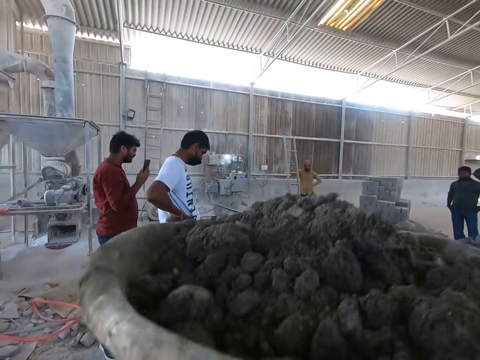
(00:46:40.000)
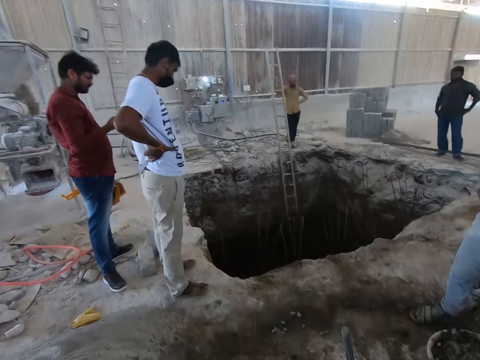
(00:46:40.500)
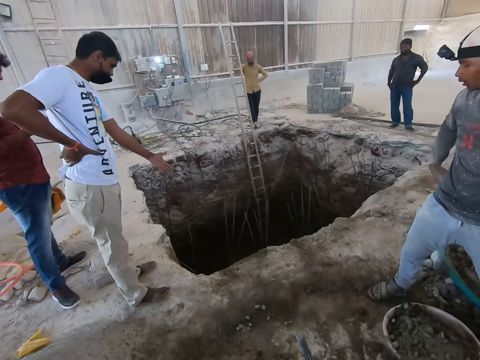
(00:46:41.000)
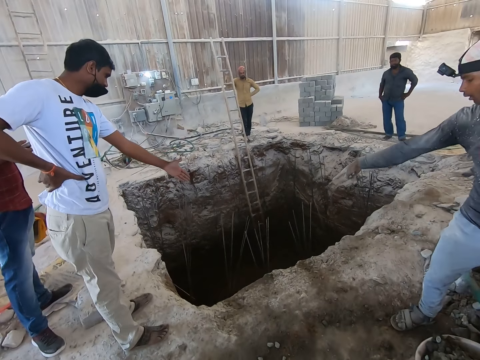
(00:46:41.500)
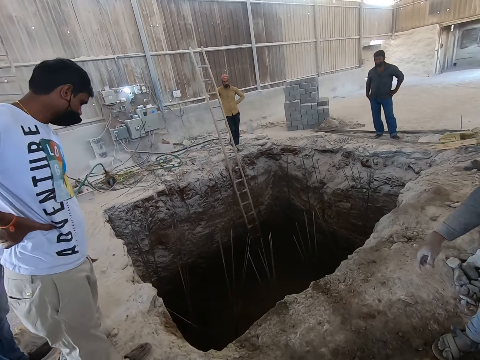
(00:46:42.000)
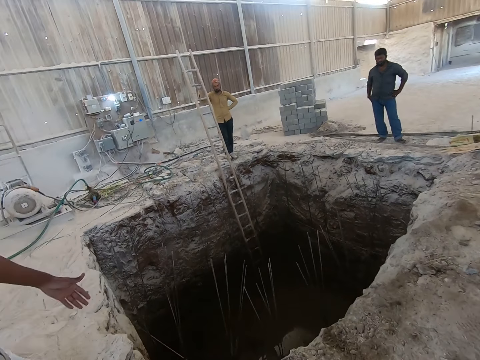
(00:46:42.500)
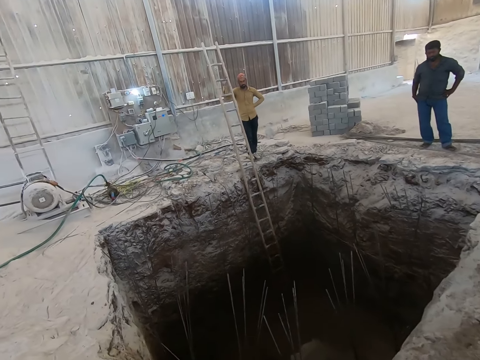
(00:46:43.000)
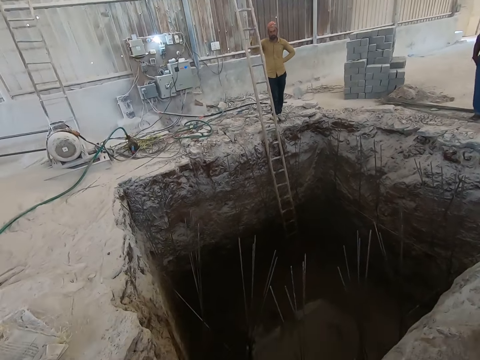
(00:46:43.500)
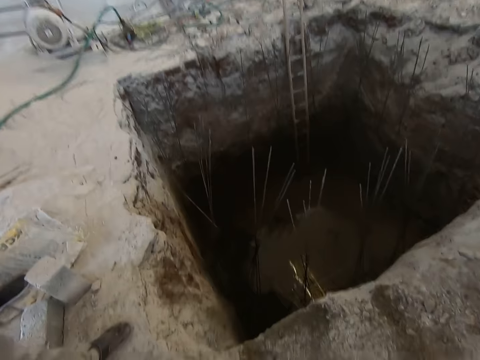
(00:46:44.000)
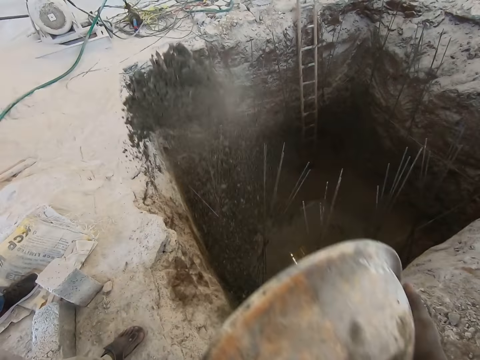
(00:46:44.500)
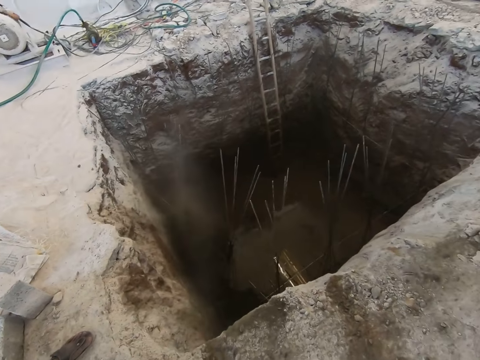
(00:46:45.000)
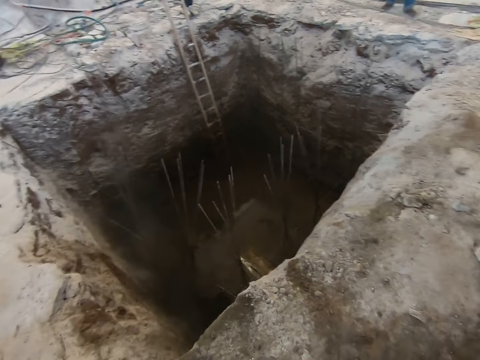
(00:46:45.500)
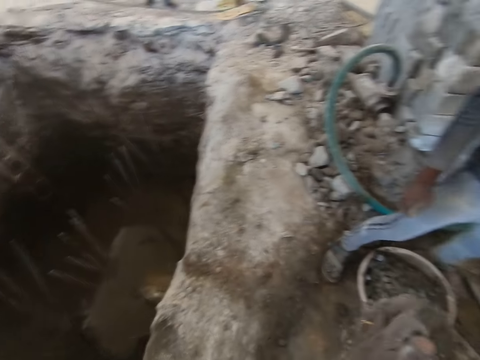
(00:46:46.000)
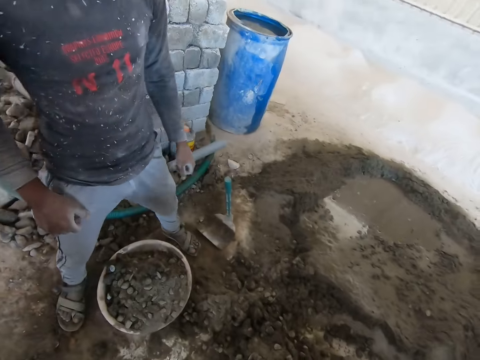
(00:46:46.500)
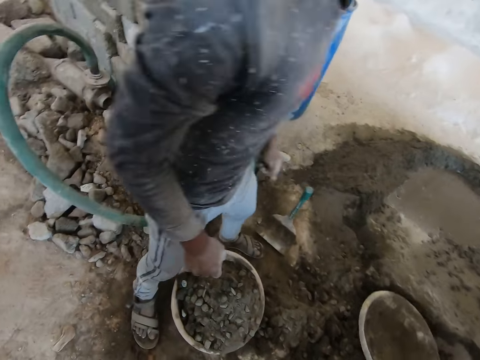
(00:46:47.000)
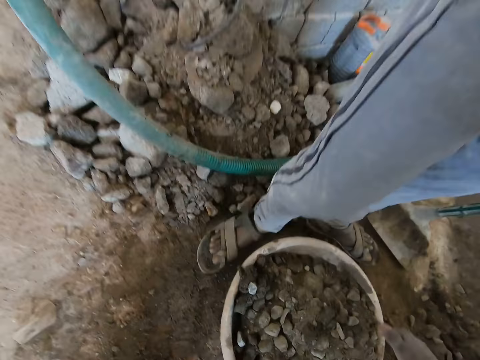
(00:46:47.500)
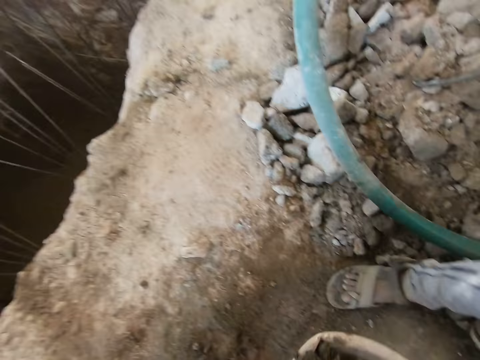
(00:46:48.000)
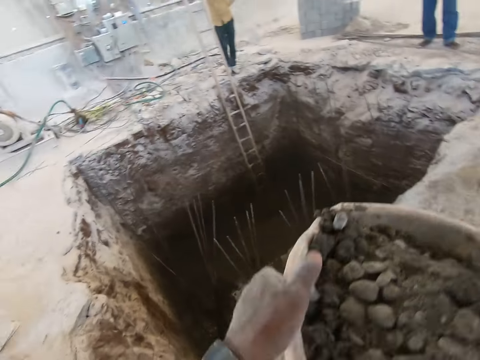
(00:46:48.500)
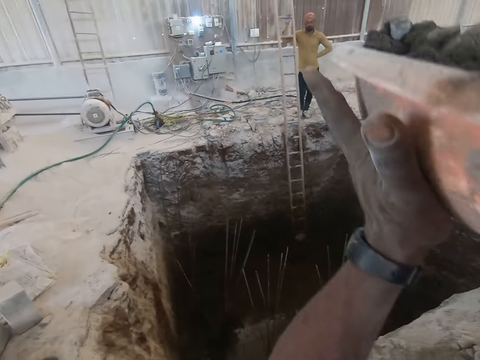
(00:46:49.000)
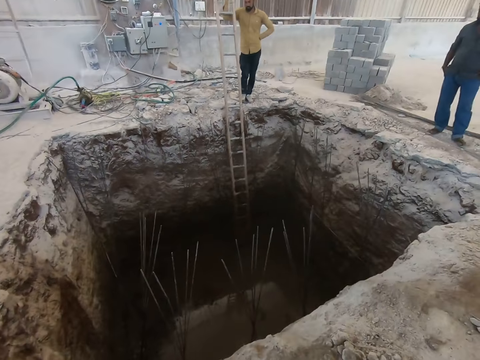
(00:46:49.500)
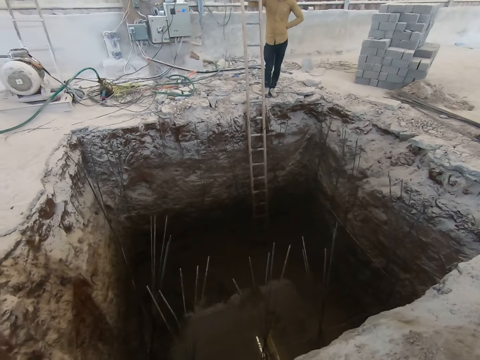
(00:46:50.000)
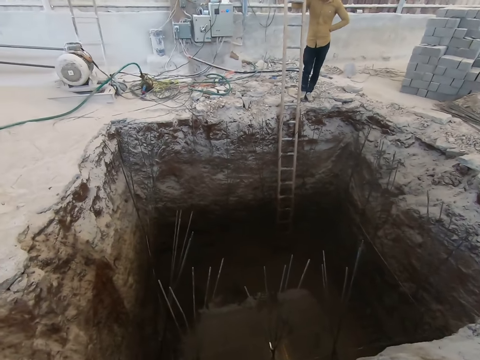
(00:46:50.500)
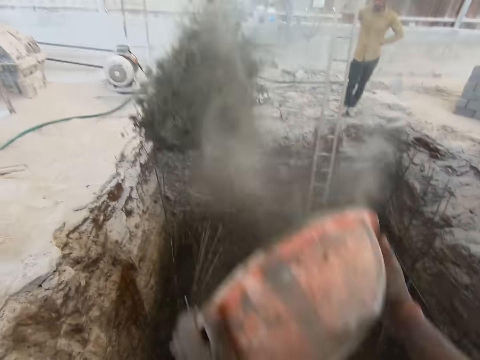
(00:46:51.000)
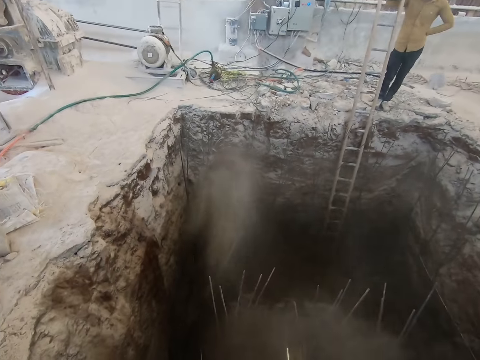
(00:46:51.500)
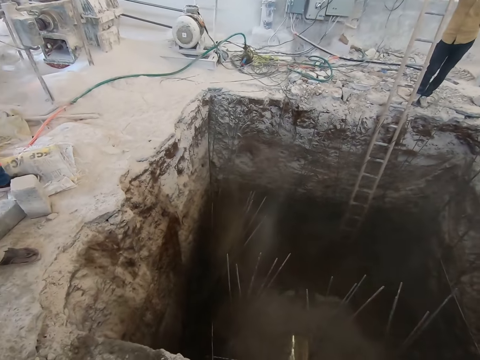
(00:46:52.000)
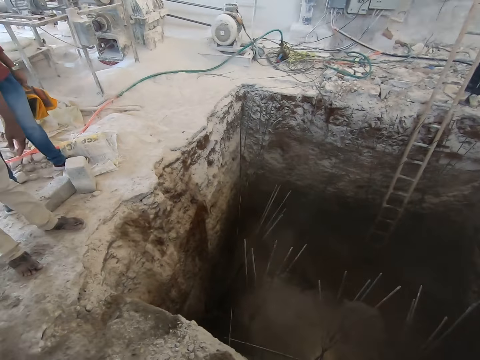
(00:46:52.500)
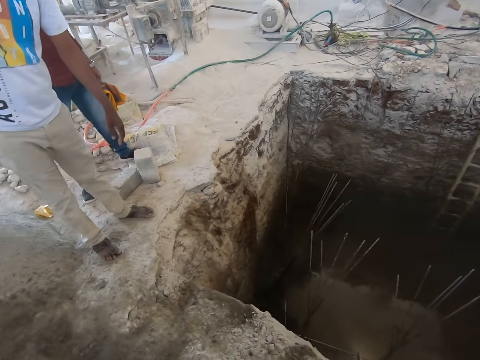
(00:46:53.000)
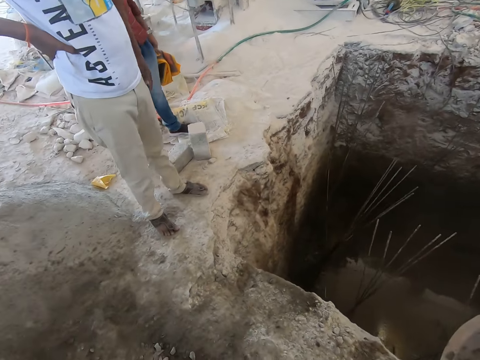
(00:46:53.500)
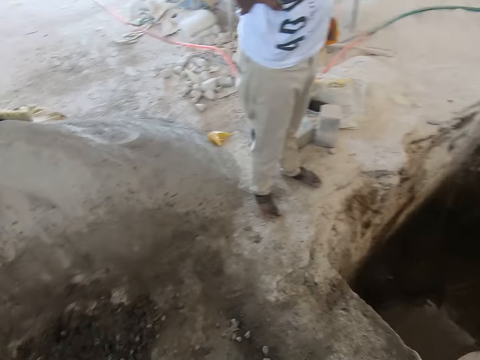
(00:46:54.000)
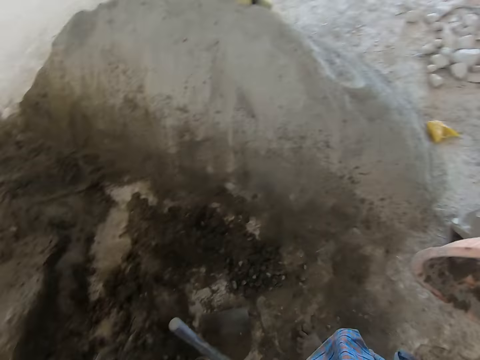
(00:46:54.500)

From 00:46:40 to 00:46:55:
The camera wearer lifts the cement bowl or head pan. A man interacts with another man. The camera wearer moves to the hole or pit. He pours the concrete or mortar in the head pan in his hands into the pit. He turns to a man. He drops the head pan in his right hand on the floor. He carries the head pan from the floor with his hands. He lifts the cement bowl. He walks to the hole. He pours the concrete in the head pan in his hands into the pit. He looks at the hole. He walks to the mortar heap.

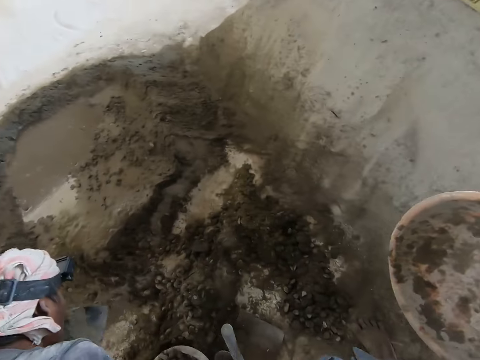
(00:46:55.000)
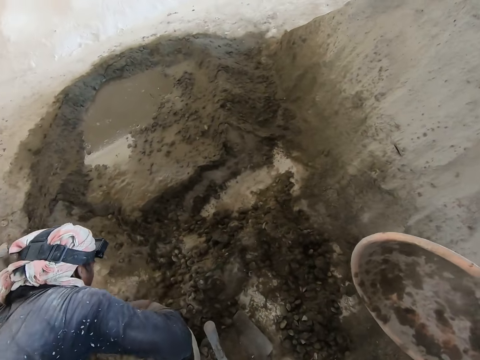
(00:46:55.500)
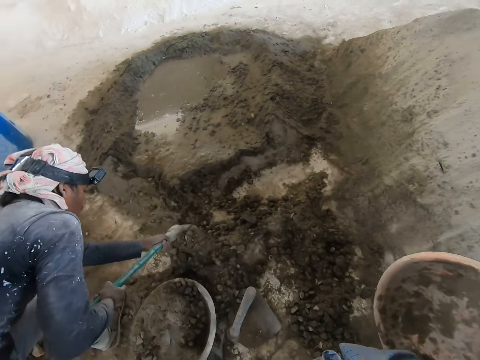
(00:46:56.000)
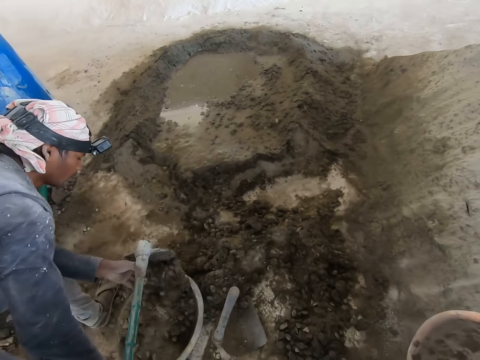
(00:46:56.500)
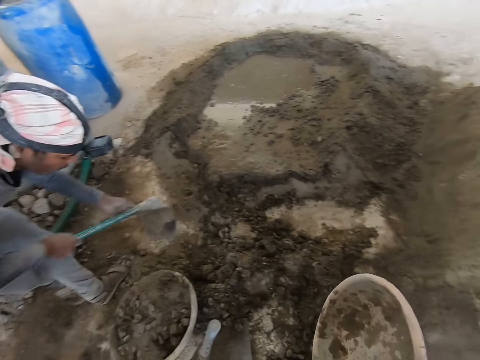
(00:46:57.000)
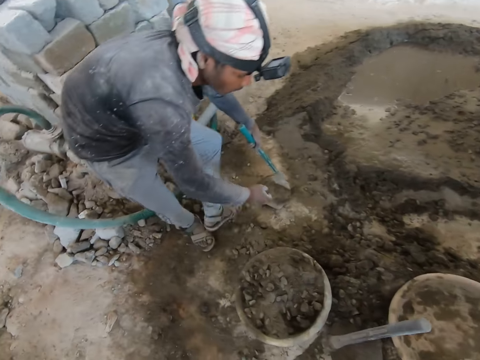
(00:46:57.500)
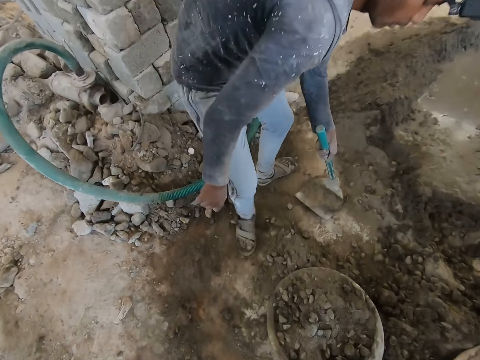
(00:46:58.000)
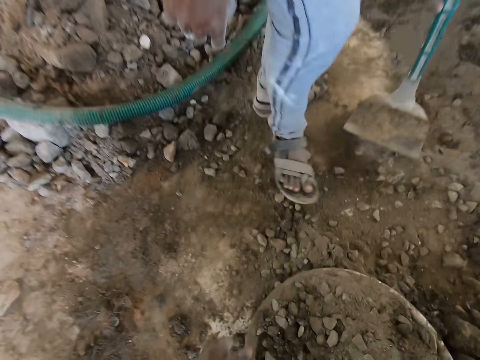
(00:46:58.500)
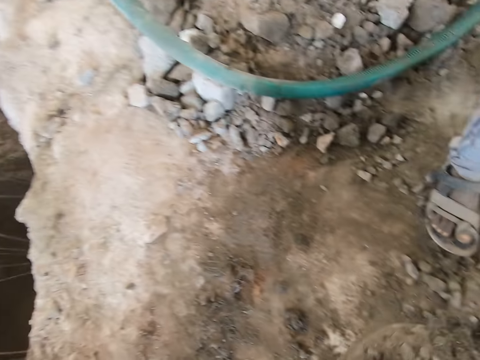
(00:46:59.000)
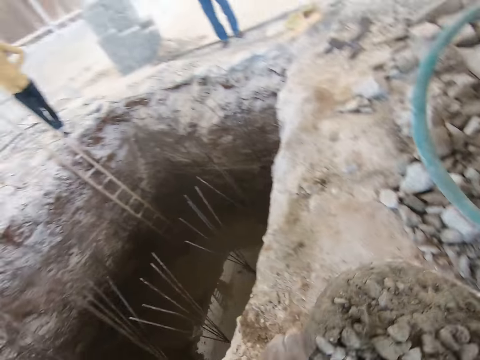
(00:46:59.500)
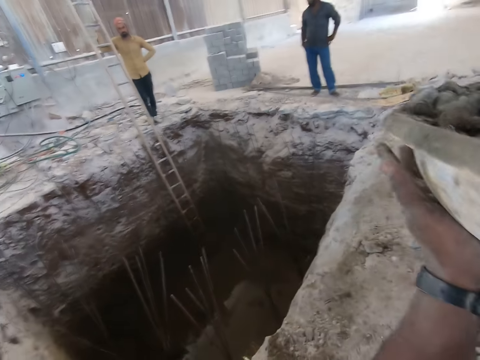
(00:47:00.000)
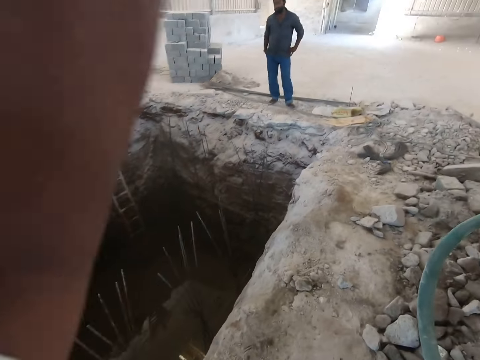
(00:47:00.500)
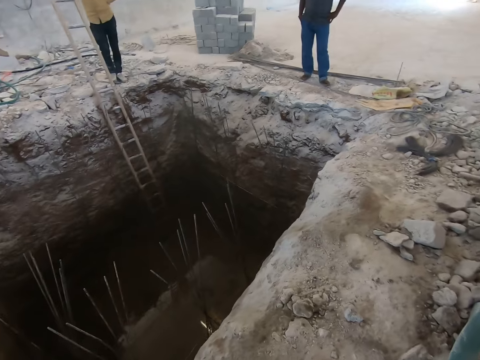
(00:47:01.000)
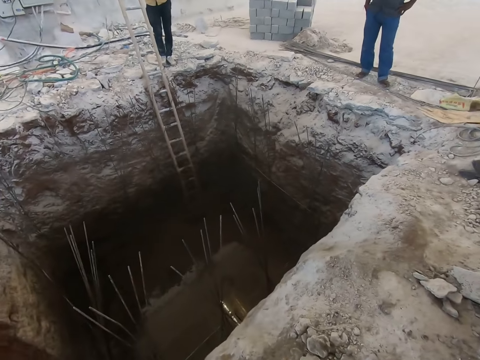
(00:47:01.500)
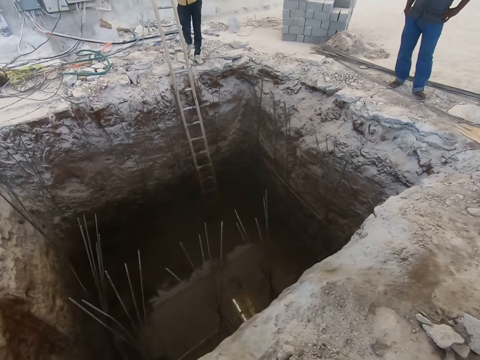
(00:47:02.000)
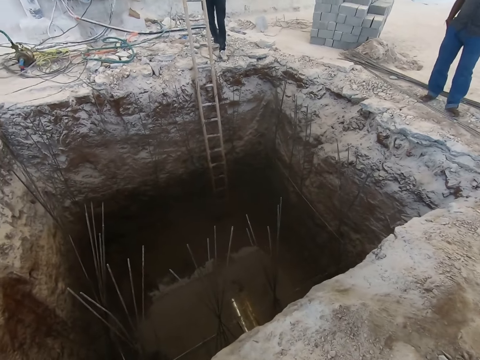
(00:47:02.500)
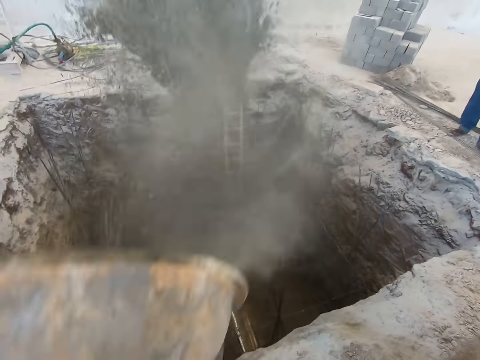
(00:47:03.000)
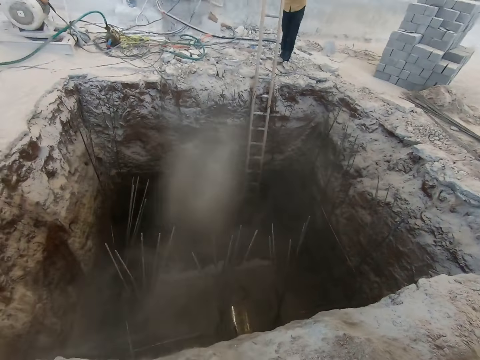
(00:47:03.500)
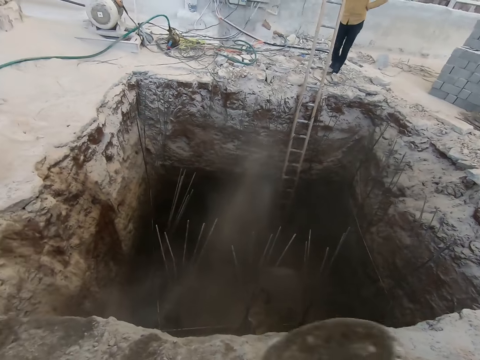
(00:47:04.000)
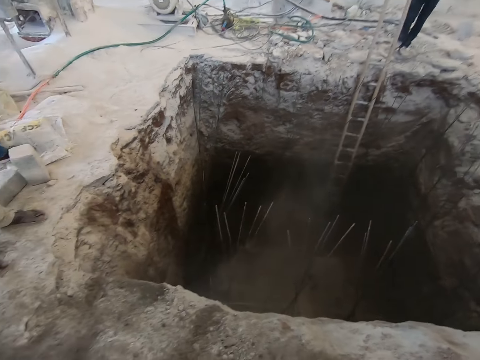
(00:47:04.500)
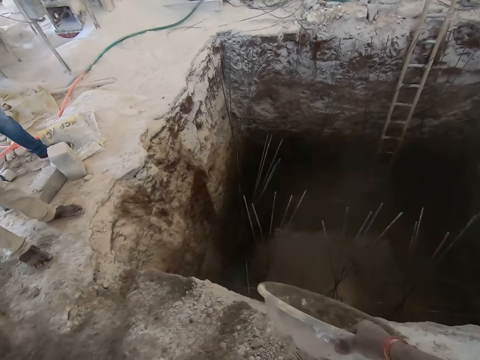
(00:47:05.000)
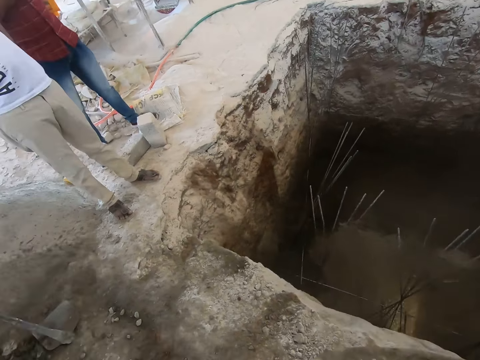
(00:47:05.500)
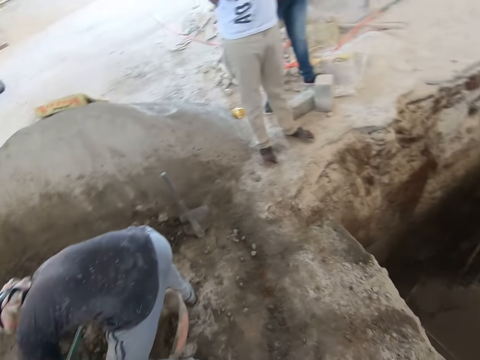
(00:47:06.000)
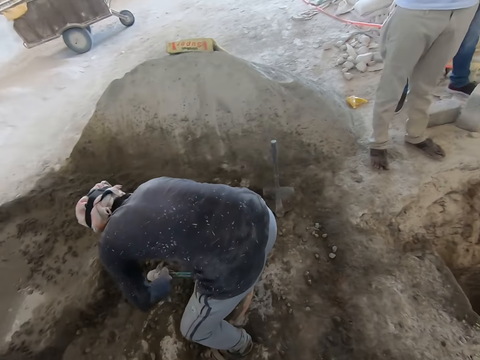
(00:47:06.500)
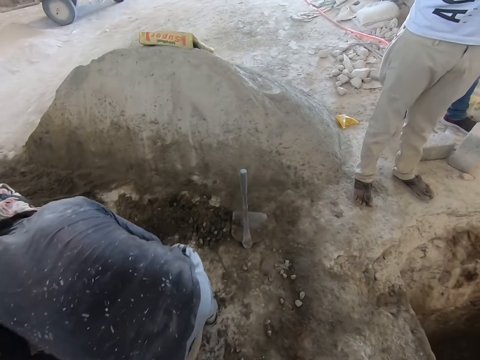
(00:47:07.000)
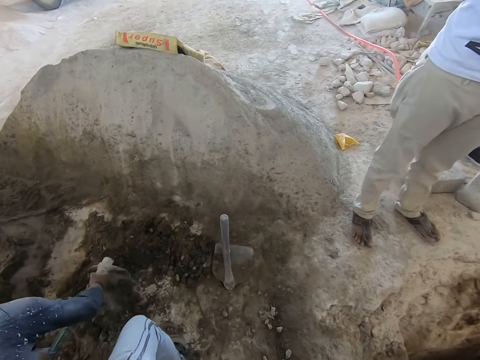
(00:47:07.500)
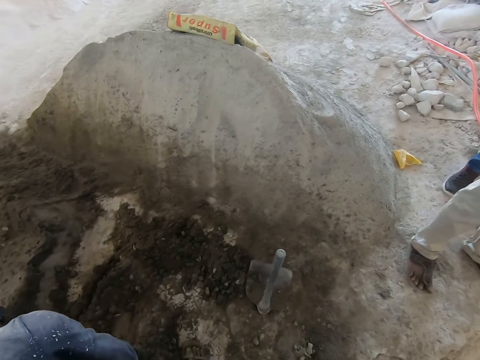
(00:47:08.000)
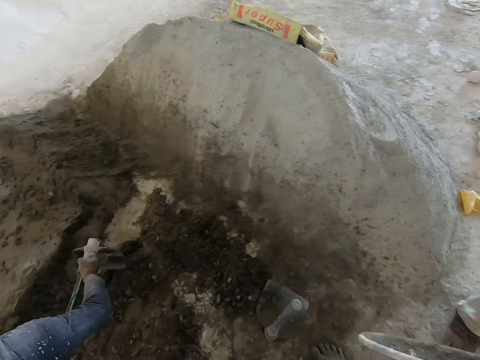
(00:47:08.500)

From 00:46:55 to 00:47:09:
A man scoops concrete into the head pan or cement bowl on the floor with the hoe in his hands. The man drops the hoe in his hands on the floor. The camera wearer drops the head pan in his right hand on the floor. The man spreads the concrete on the floor with his right leg. The camera wearer carries the head pan from the floor with his hands. He lifts the cement bowl. He walks to the hole or pit. He pours the concrete in the head pan in his hands into the pit. He looks at the hole. The man scoops concrete into the head pan on the floor with the hoe in his hands.
